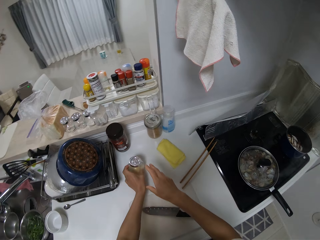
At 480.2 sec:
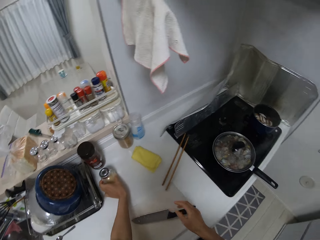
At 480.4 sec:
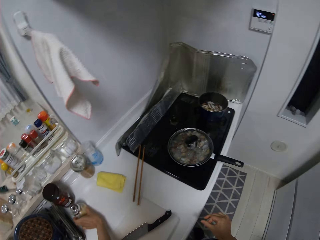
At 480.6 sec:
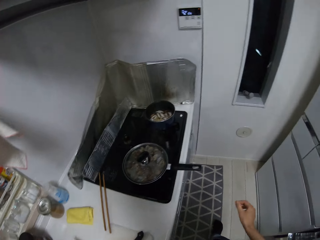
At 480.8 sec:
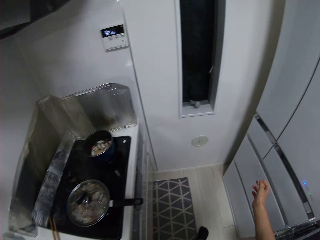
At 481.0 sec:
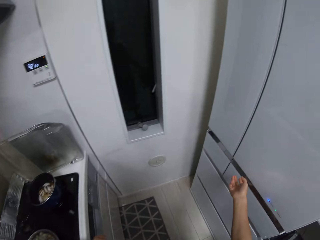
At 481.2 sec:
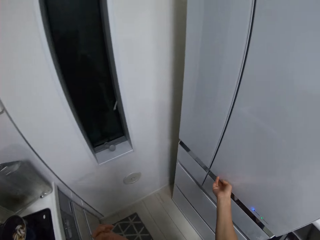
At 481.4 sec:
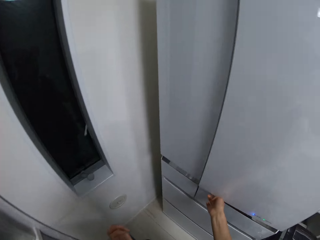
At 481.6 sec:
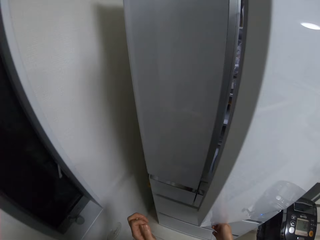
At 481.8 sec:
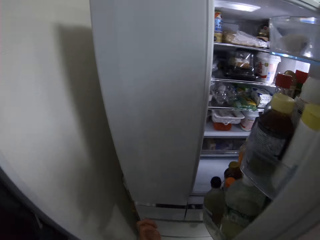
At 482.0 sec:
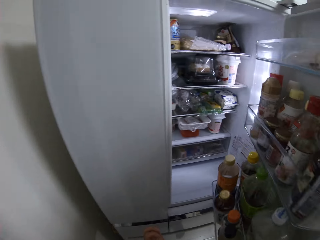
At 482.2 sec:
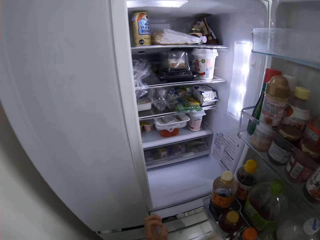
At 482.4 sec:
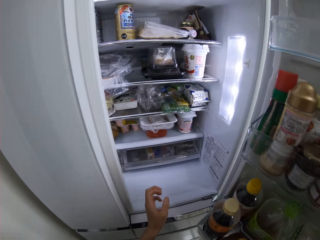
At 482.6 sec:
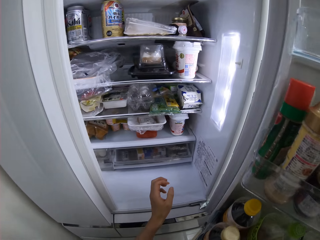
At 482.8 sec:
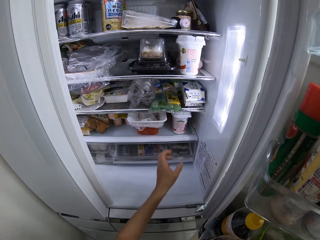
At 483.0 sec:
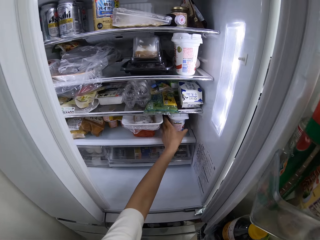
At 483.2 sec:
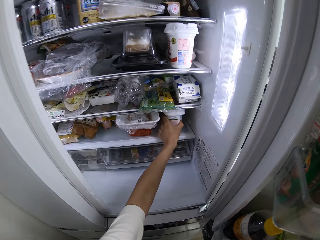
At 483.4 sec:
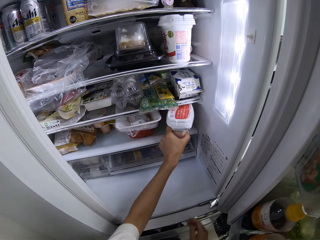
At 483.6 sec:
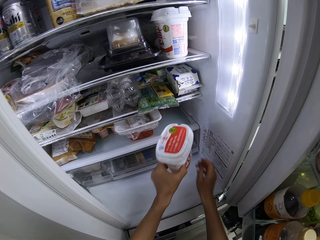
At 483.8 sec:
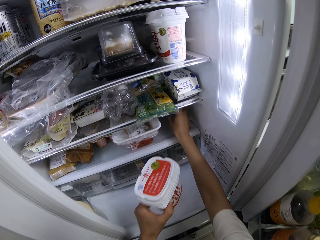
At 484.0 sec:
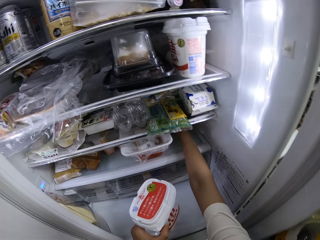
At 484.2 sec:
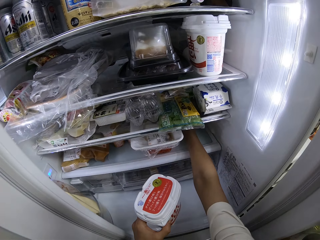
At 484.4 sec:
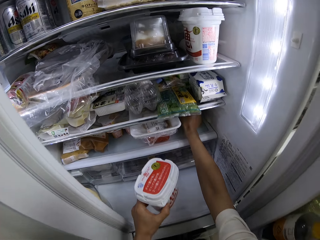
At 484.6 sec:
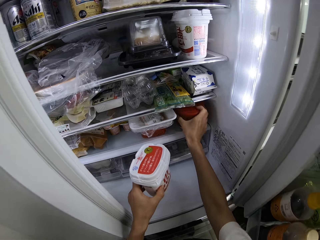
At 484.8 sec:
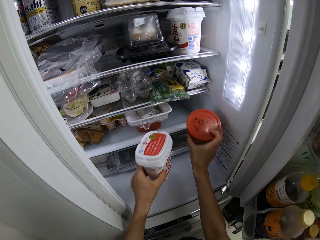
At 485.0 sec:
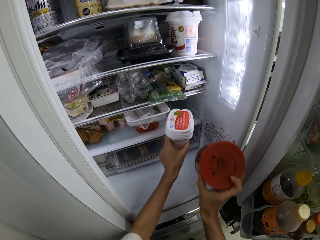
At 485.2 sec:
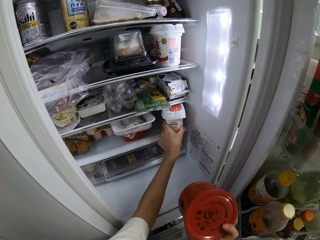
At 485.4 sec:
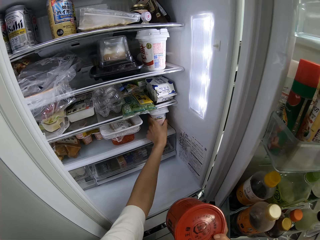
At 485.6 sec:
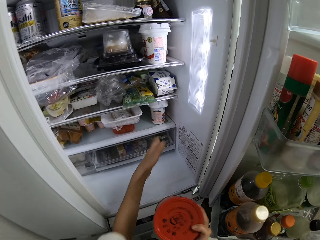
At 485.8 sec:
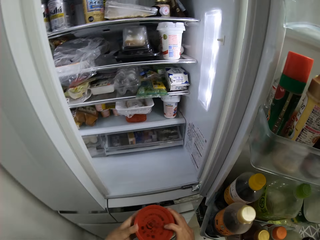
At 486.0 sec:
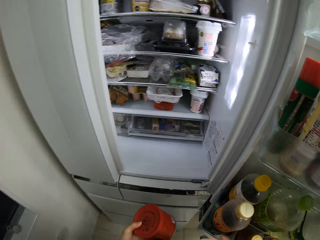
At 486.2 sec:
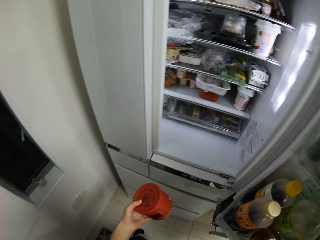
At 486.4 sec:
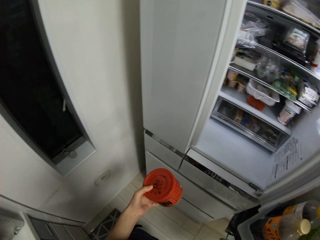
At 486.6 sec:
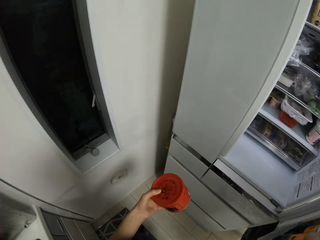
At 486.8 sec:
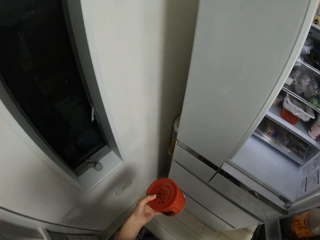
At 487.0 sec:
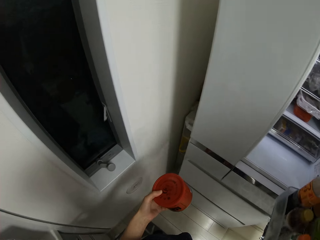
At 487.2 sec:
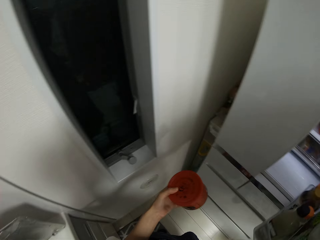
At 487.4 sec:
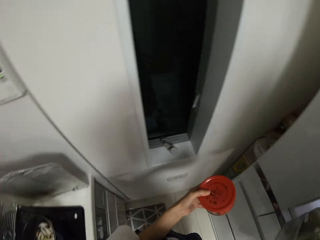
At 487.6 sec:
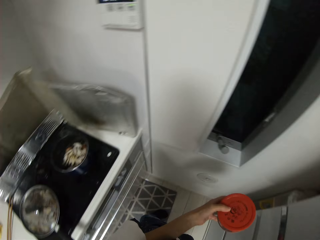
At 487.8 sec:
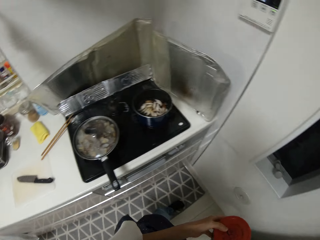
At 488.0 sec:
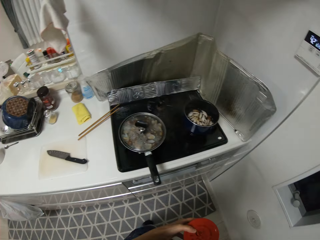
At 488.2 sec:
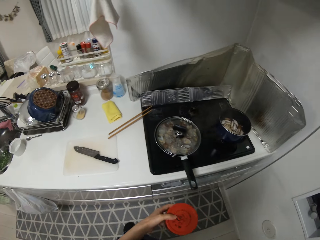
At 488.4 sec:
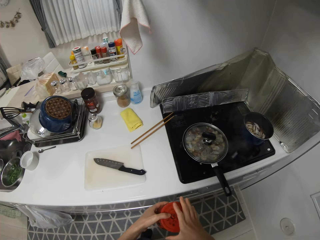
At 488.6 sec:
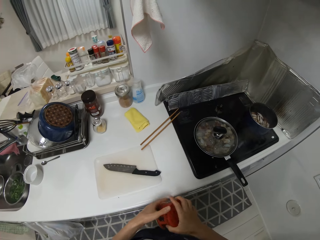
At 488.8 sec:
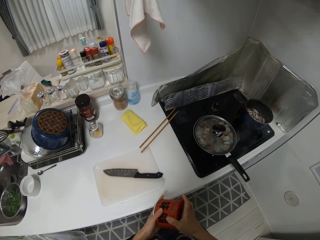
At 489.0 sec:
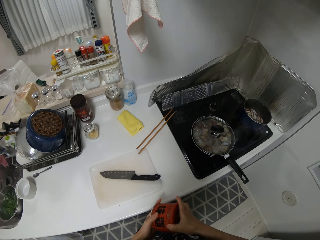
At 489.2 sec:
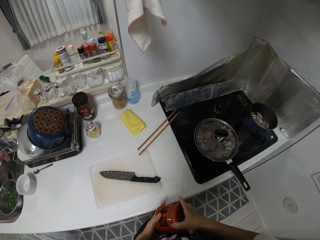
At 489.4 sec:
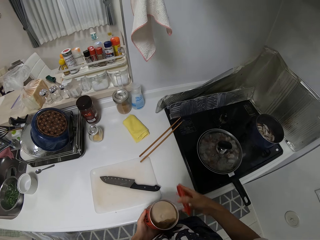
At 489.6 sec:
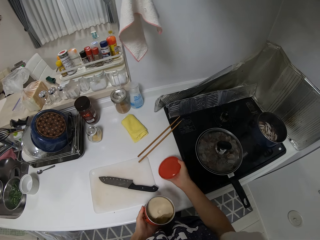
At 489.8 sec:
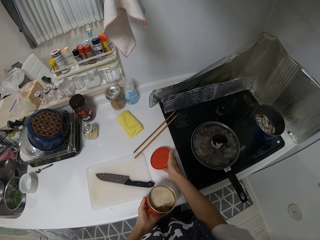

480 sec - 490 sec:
The camera wearer drops the container on the table. They open the fridge. They bring out a container in the fridge. They put a container back in the fridge. They close the fridge.

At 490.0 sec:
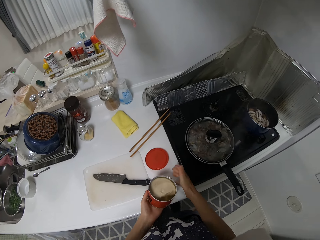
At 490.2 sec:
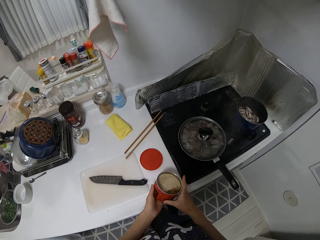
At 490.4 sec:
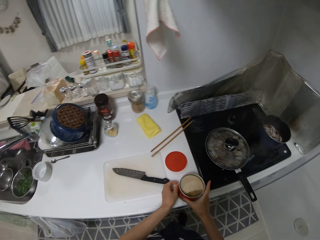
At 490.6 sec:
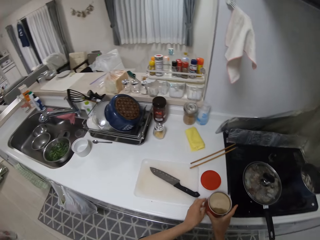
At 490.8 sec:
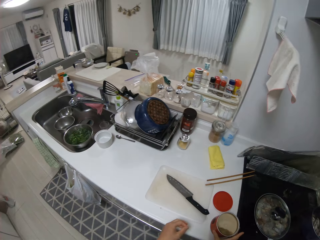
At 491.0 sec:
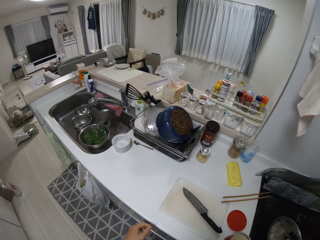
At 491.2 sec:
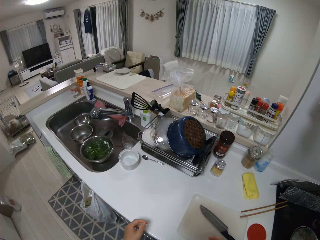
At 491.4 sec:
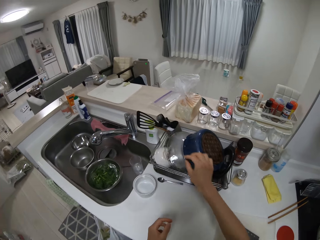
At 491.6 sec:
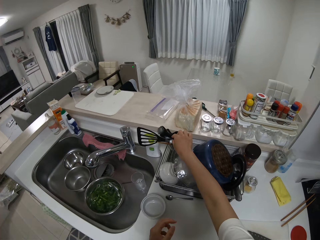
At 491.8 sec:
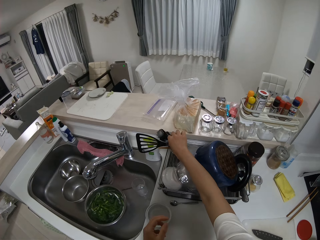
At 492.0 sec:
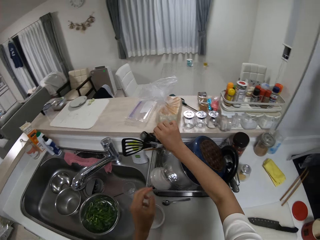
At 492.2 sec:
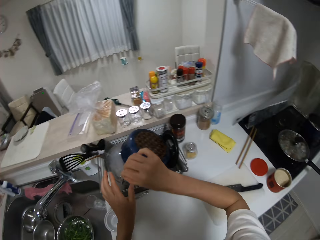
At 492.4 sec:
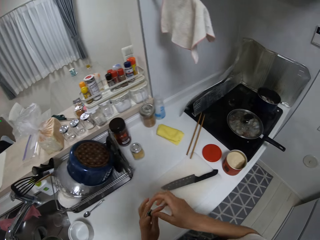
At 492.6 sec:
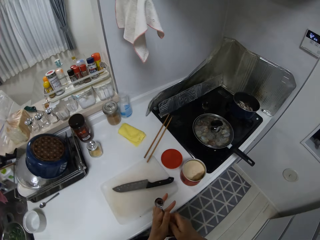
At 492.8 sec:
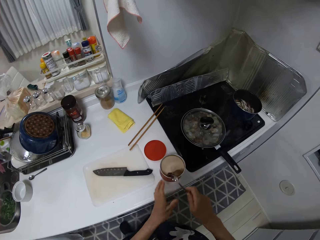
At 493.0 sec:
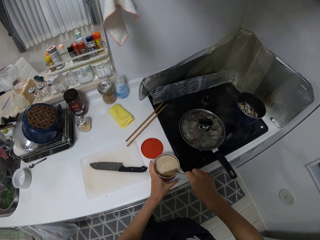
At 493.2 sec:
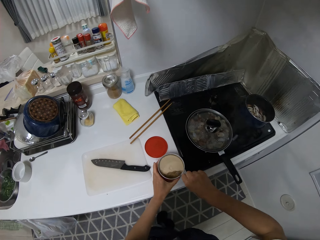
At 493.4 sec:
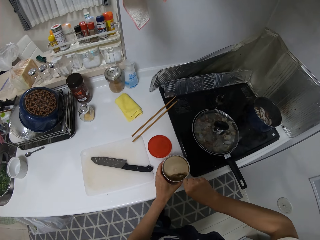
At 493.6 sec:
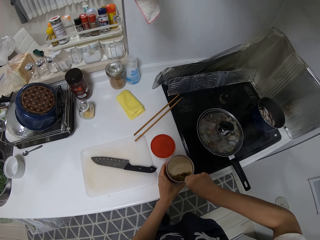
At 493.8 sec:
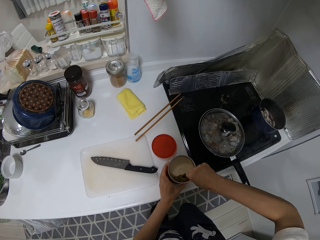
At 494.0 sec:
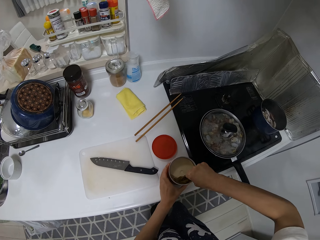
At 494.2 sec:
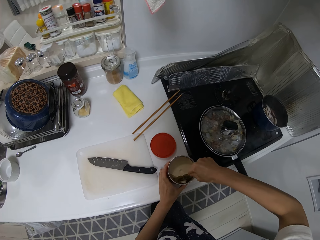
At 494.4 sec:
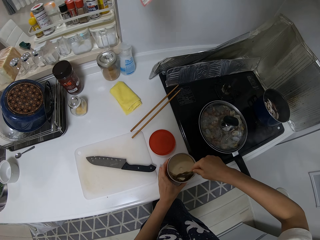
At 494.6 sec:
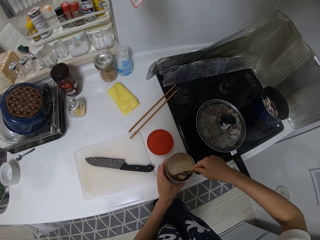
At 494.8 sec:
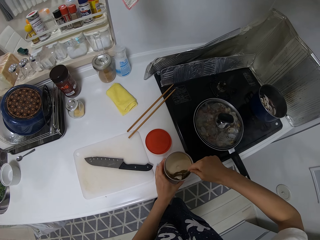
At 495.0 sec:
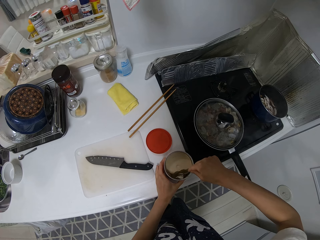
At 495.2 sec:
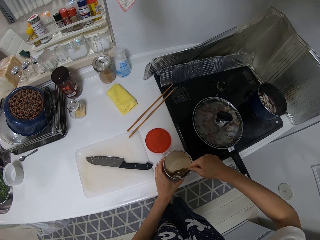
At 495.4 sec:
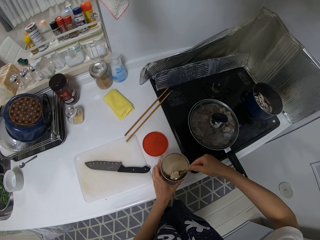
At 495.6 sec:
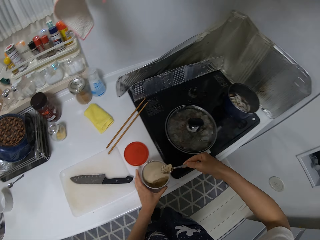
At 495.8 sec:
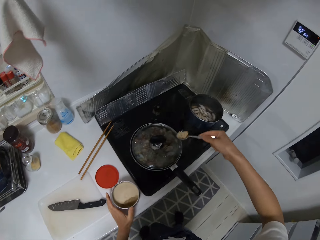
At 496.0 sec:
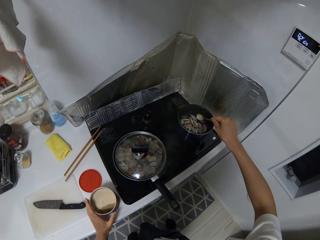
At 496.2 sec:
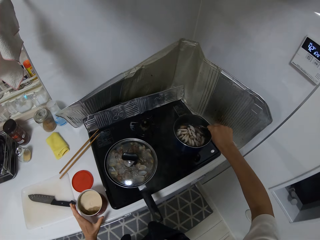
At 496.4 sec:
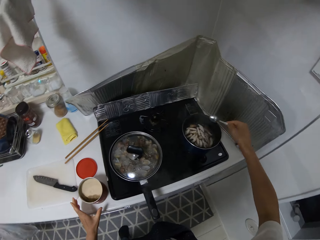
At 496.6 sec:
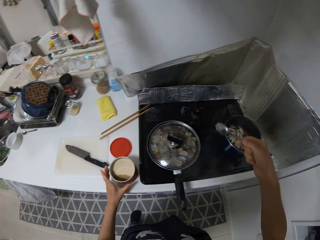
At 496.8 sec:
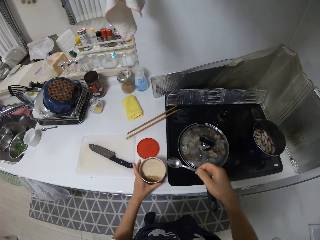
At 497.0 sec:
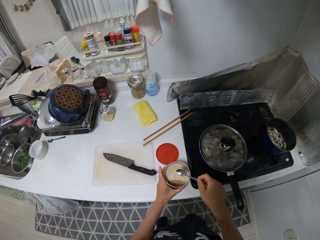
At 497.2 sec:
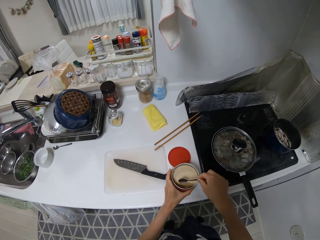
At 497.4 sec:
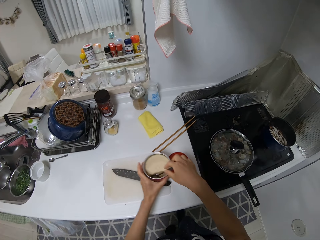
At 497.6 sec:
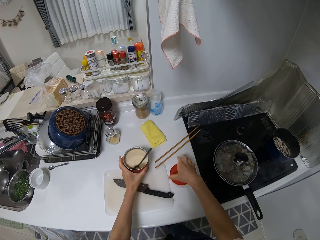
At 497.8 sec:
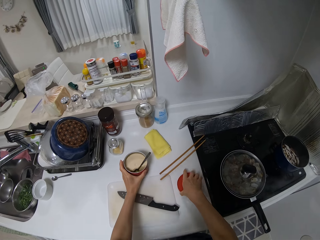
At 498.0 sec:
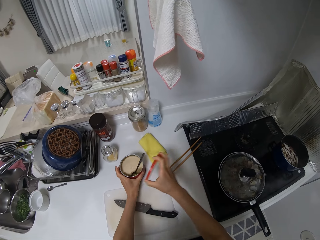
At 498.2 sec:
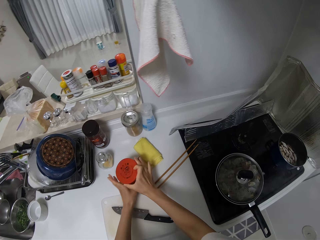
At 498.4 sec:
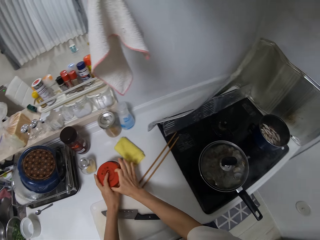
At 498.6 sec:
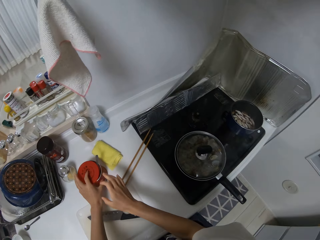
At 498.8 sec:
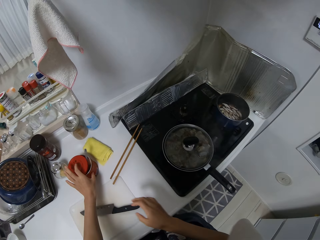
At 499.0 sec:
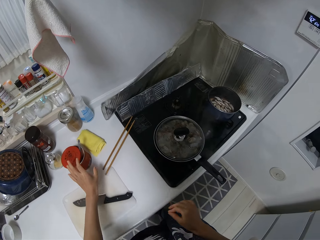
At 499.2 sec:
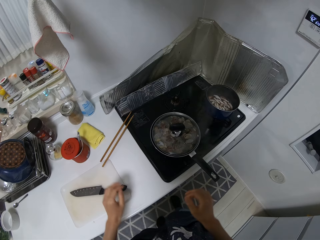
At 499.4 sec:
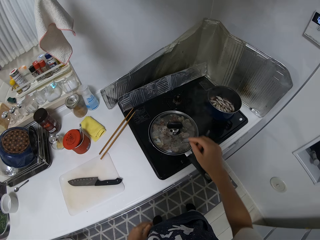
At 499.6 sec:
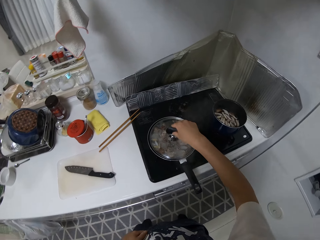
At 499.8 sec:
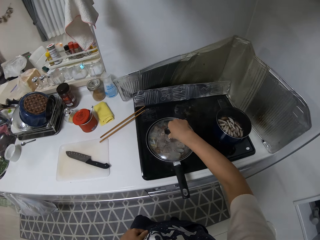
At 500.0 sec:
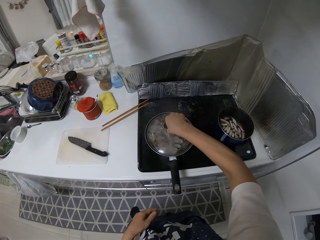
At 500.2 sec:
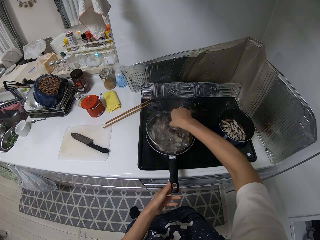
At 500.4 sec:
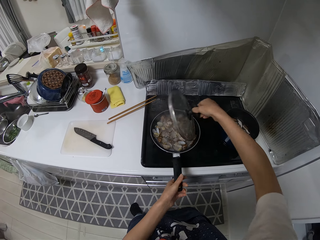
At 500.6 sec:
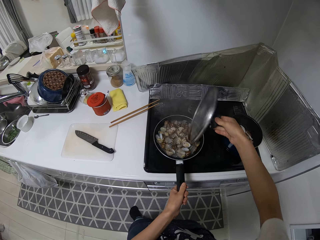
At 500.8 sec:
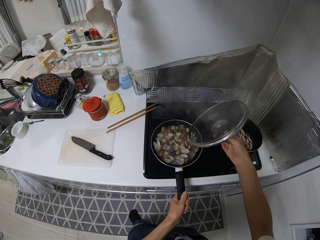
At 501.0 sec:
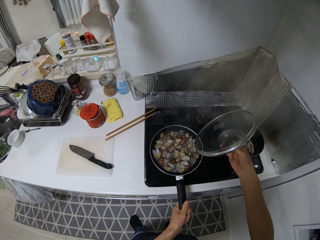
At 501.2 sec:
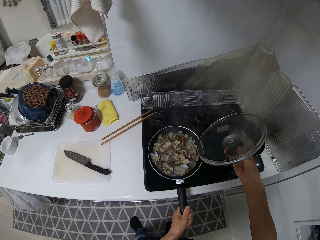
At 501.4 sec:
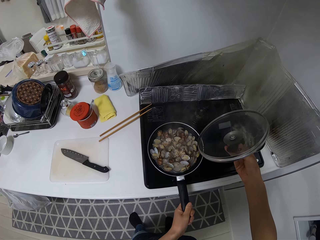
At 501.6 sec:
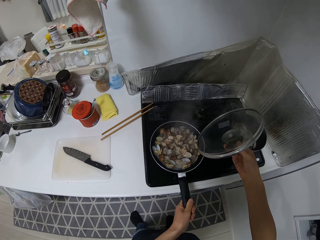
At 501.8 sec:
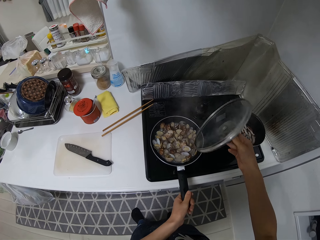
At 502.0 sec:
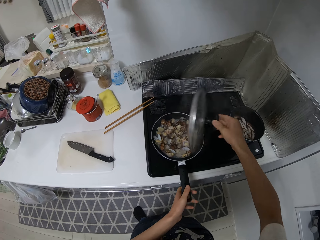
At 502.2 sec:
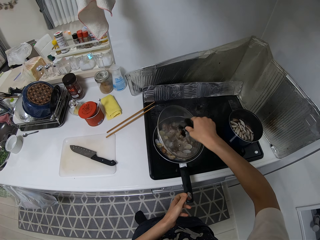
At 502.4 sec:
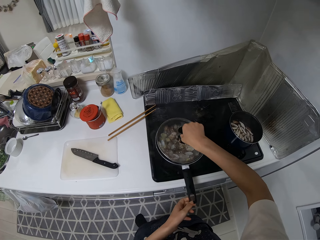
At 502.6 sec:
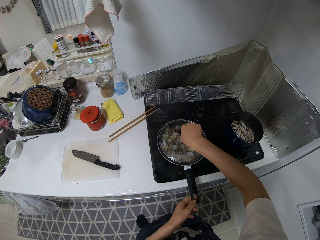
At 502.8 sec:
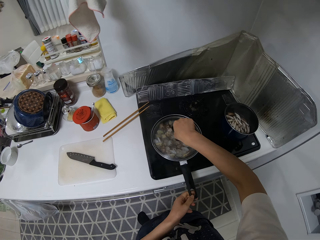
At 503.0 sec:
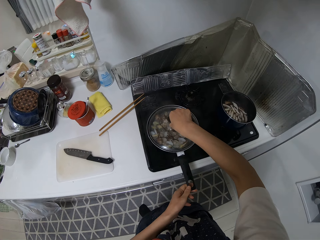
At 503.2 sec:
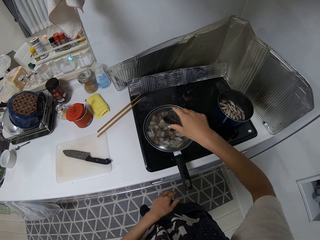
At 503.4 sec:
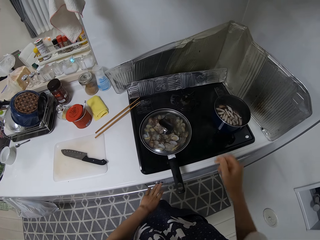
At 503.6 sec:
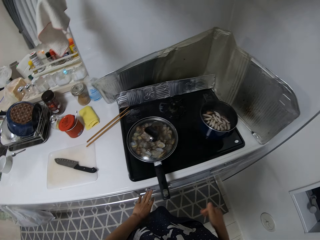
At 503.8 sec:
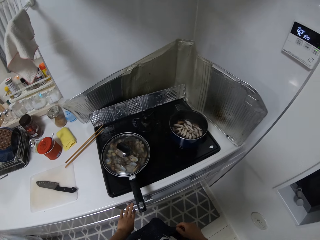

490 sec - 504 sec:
The camera wearer opens the container. They drop the container lid on the table. They drop the container on the table. They pick up a spoon from the dish rack. They take out a scoop with the spoon in the container. They pour the scoop inside the pot. They drop the spoon inside the container. They cover the container with the lid on the table. They open the frying pan on the cooker. They cover the frying pan.
